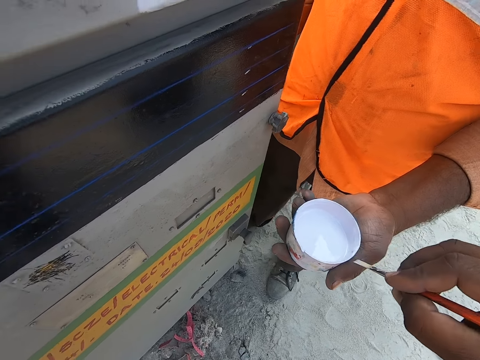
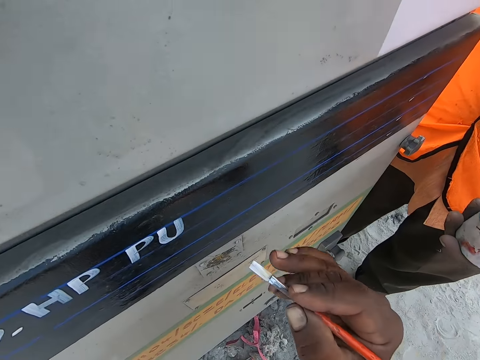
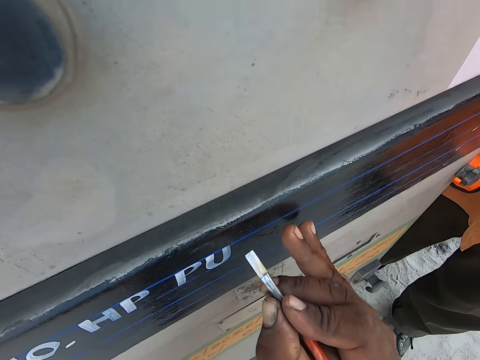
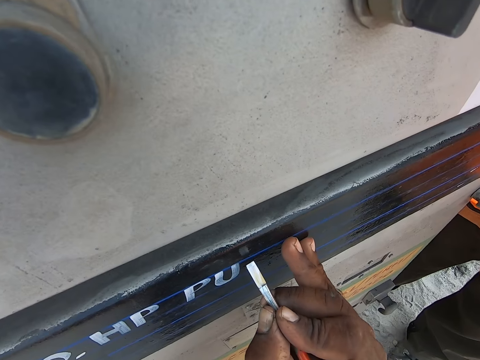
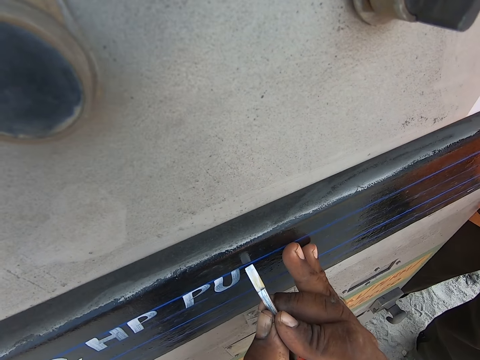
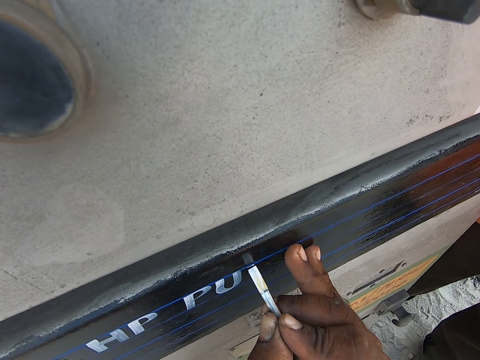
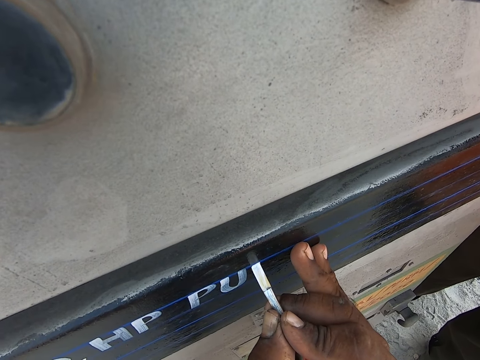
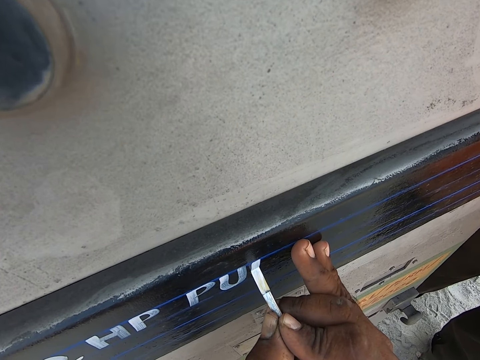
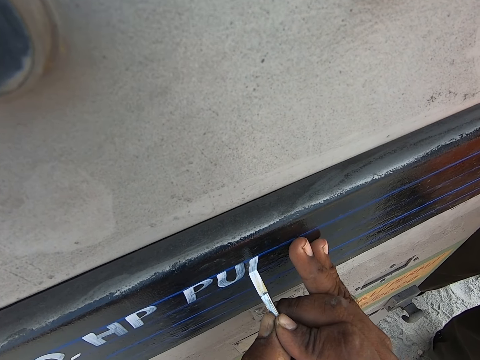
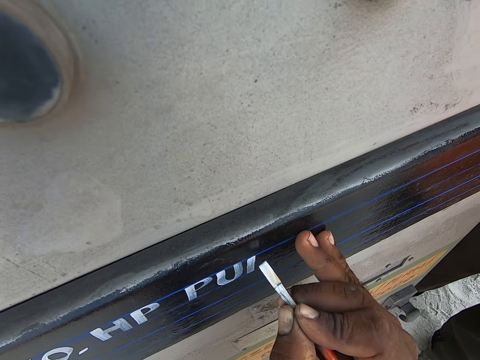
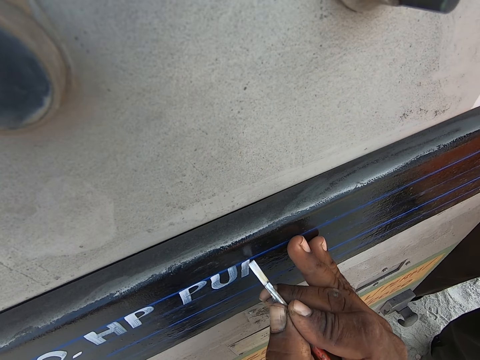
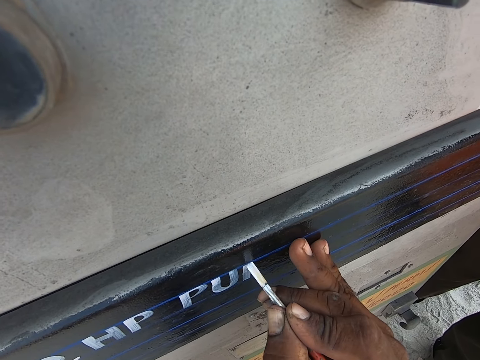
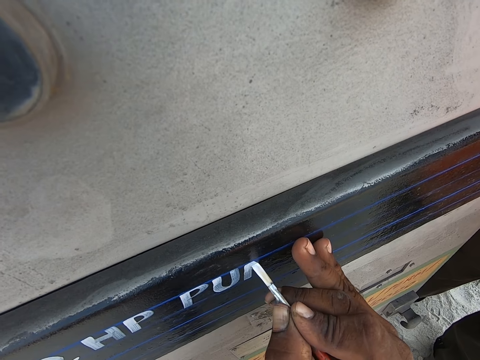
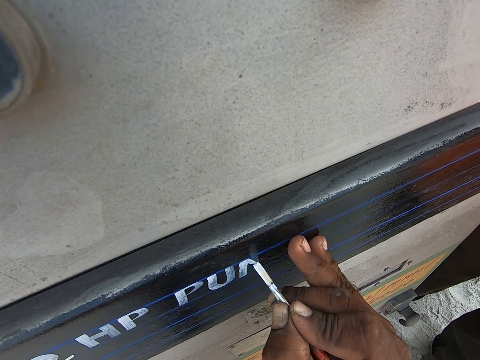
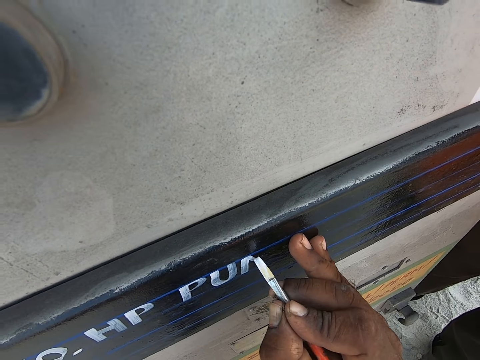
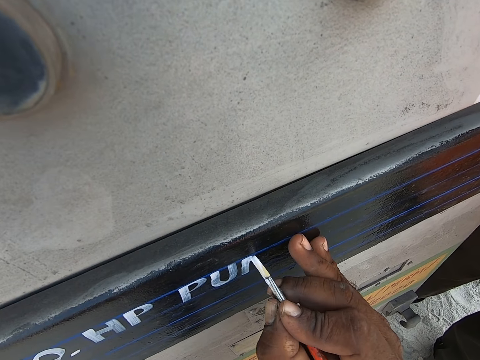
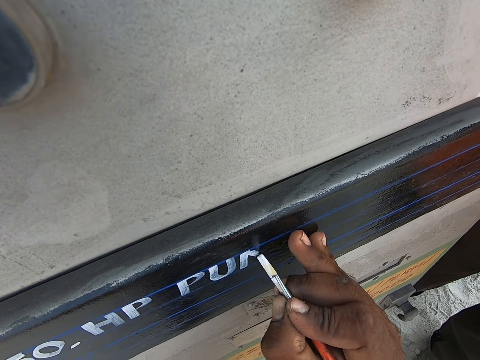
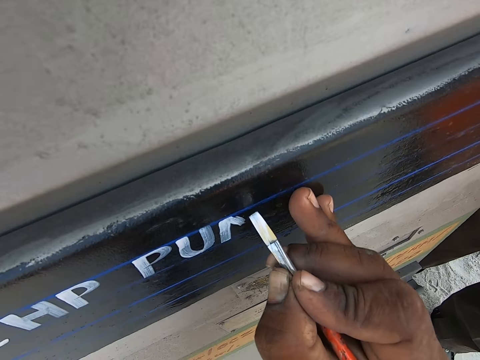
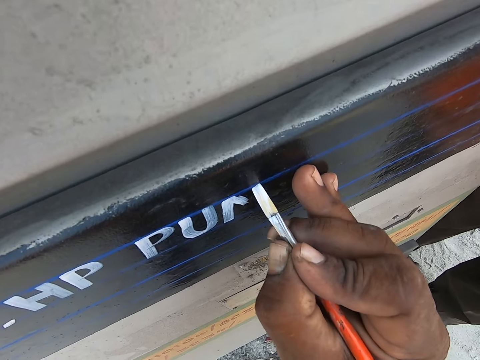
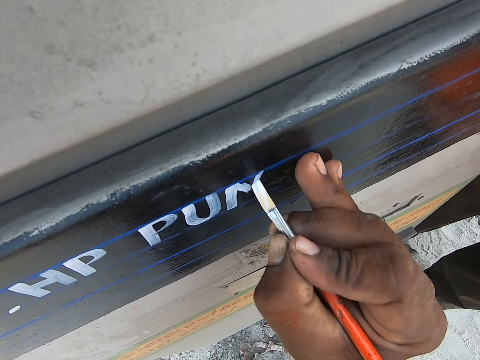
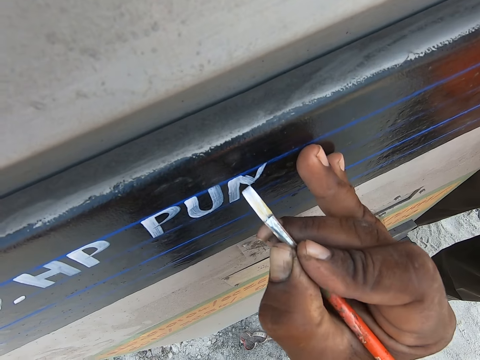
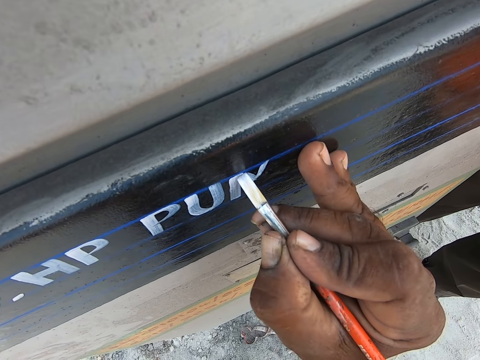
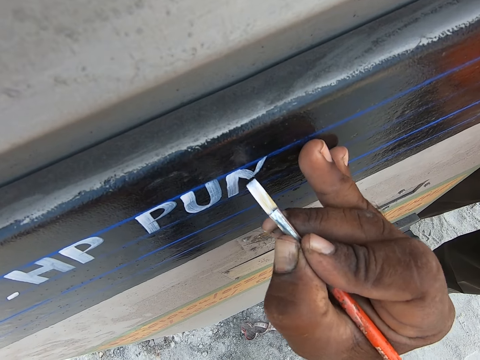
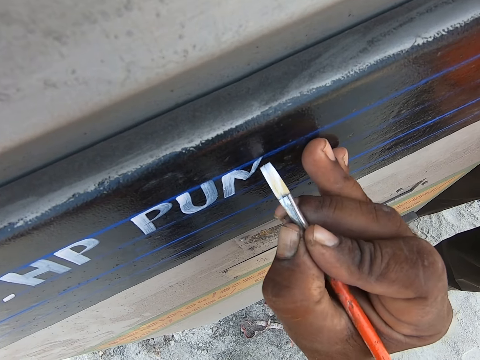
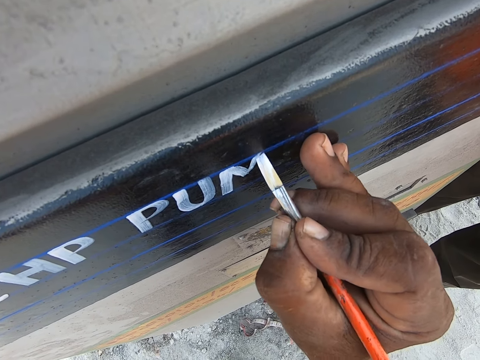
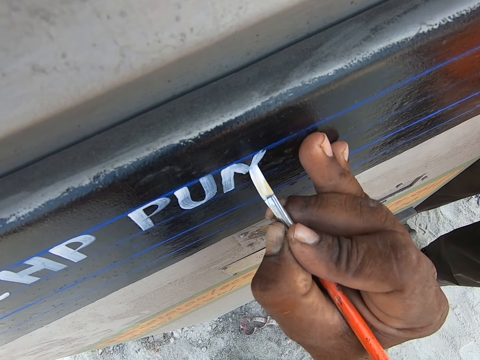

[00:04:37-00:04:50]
The camera wearer paints the surface of something with a paint brush in his right hand.

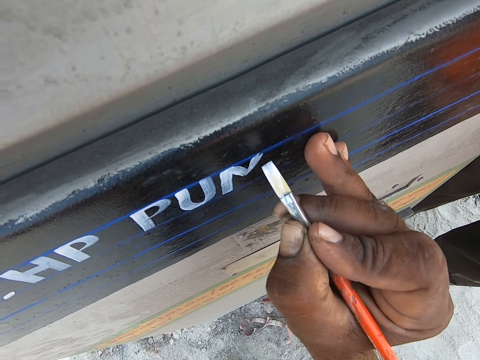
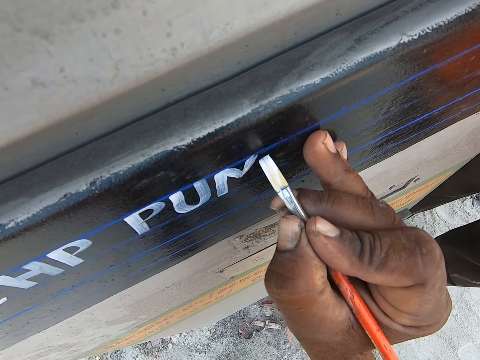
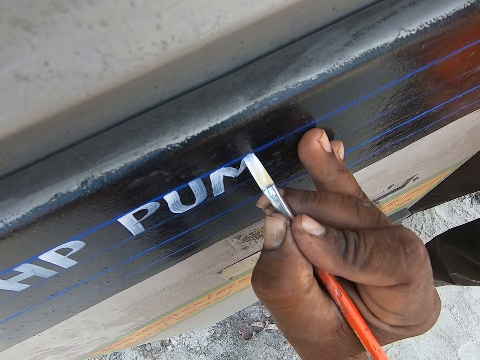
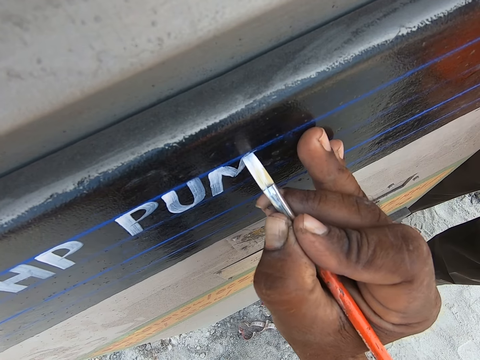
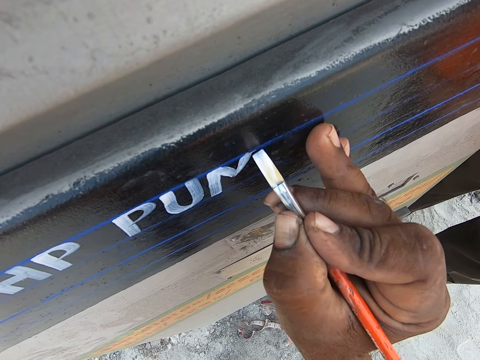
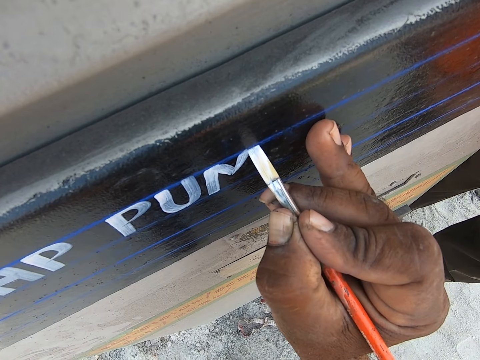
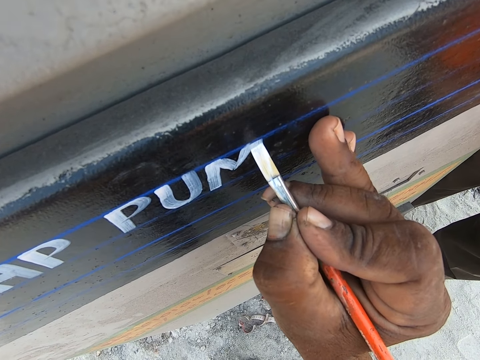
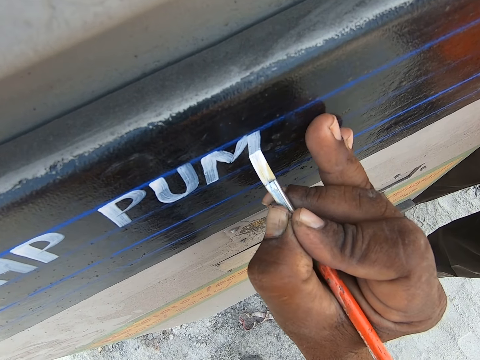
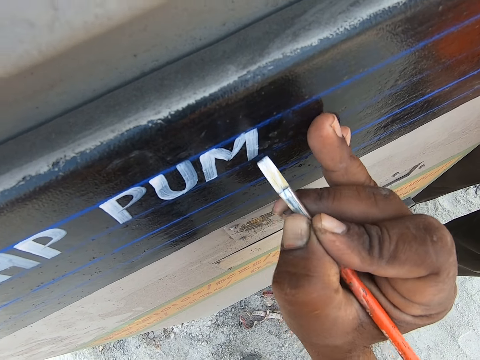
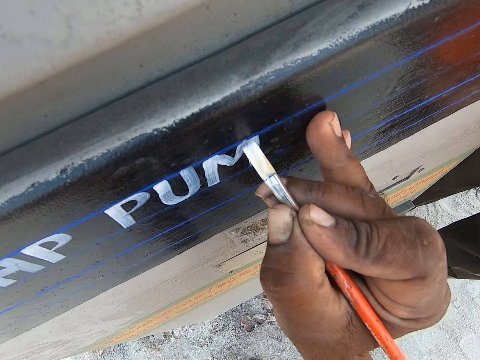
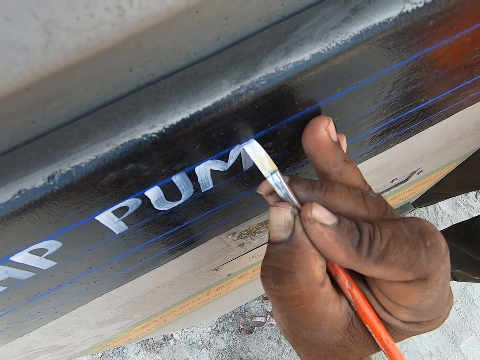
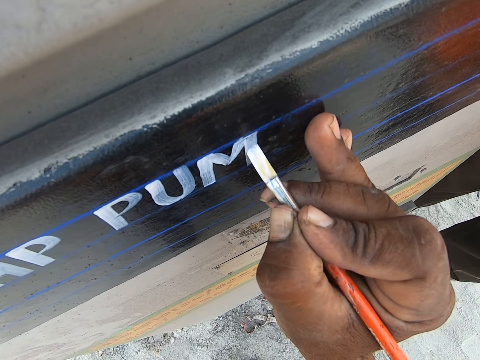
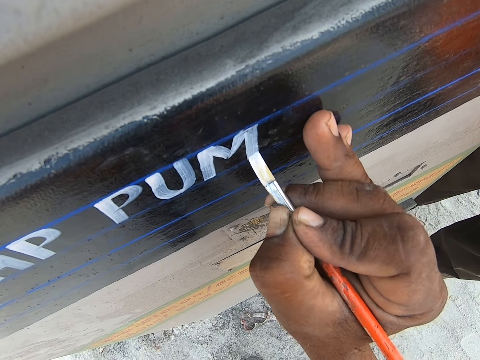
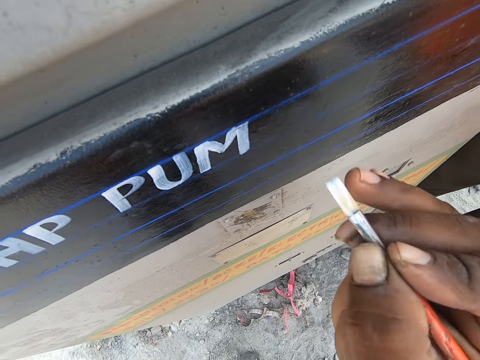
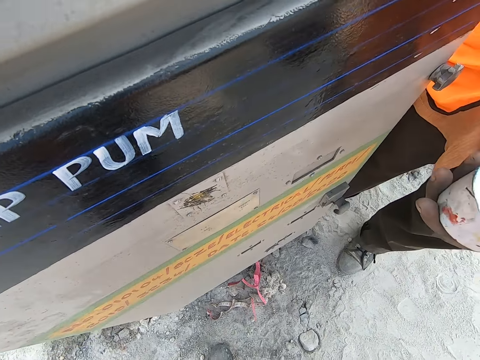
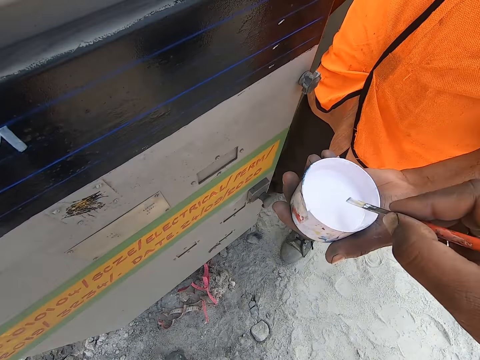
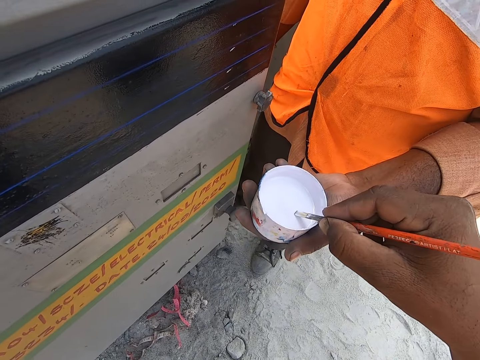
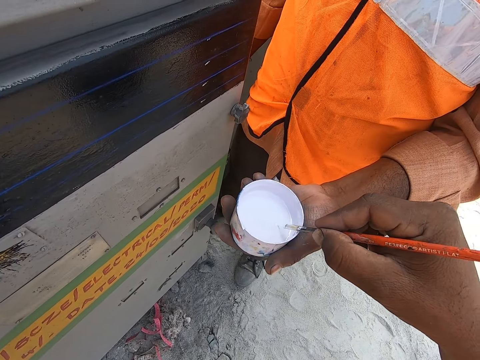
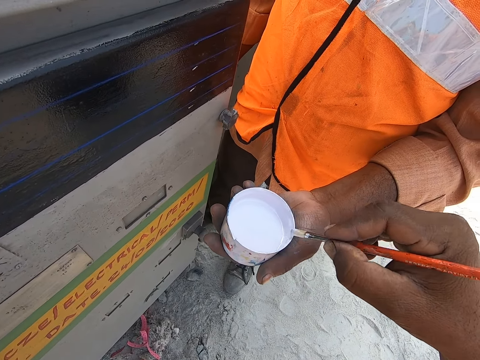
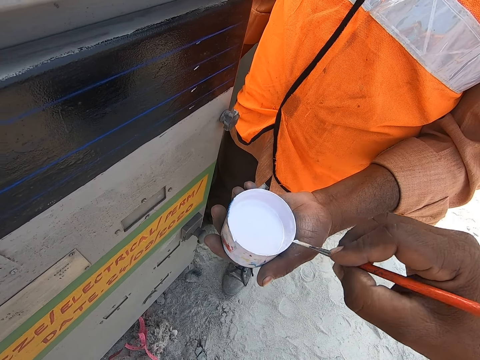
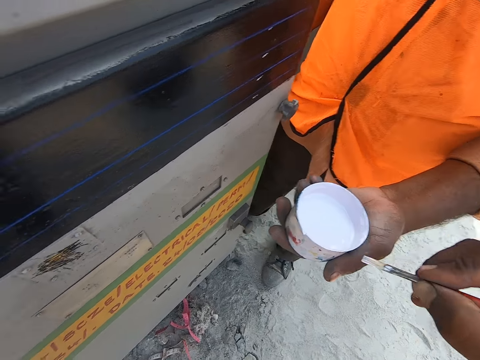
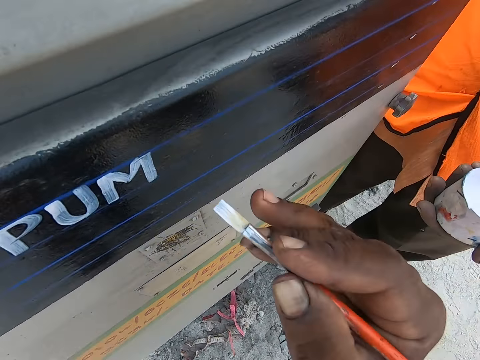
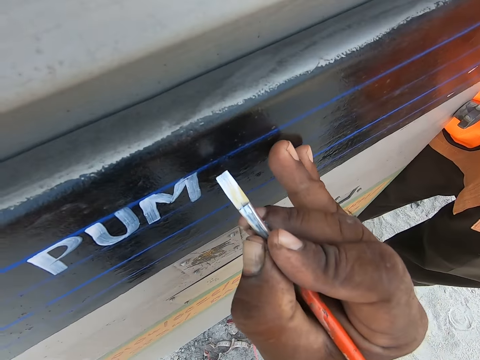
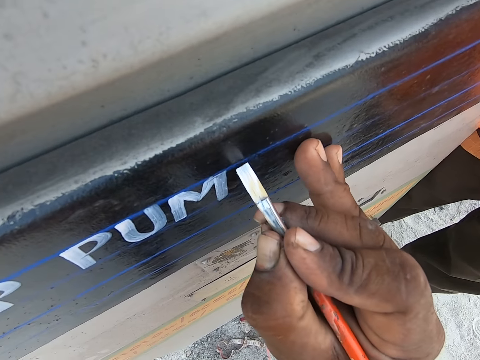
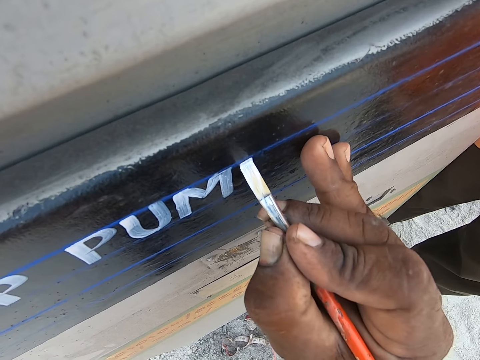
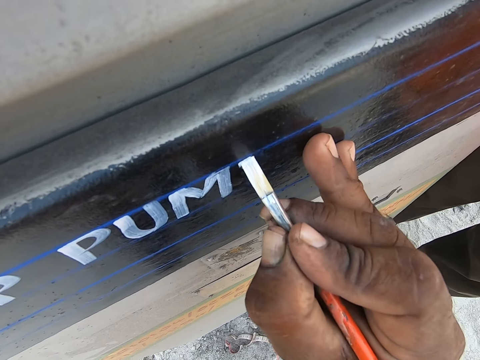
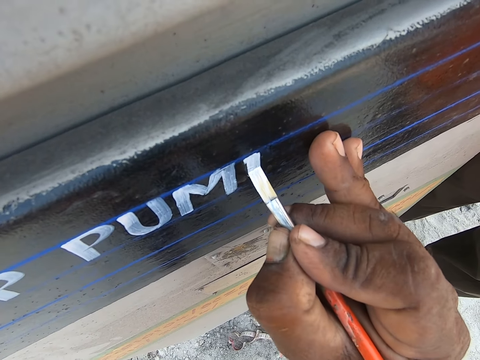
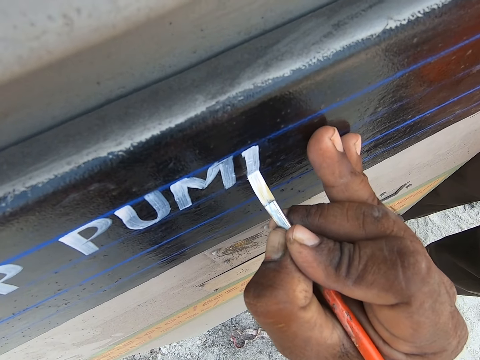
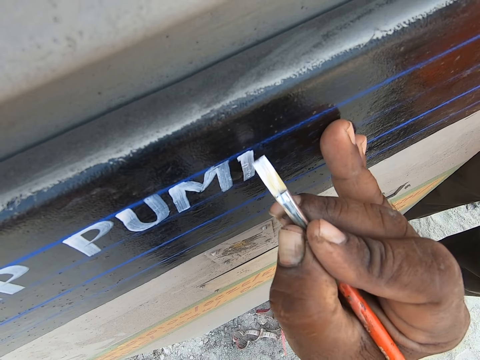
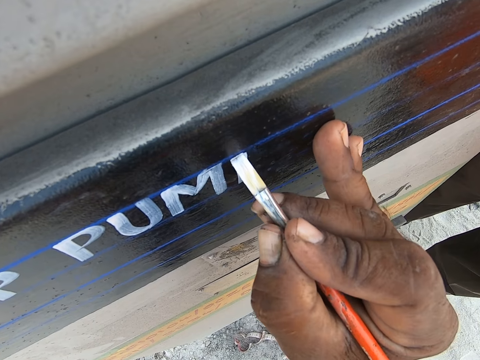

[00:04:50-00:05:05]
The camera wearer looks at the wall. They dip a brush in paint on the container with the right hand. A person holds the paint container with the right hand. The camera wearer writes on the metal with the paint brush.
